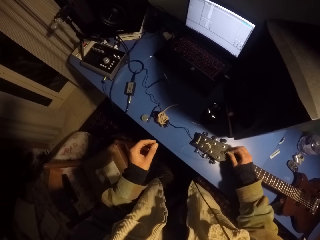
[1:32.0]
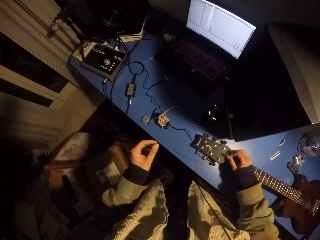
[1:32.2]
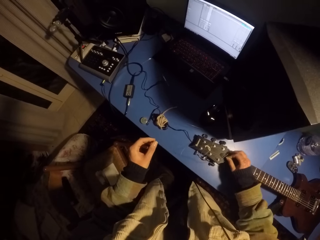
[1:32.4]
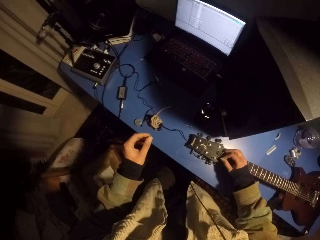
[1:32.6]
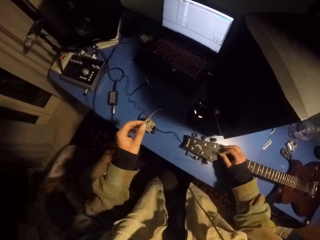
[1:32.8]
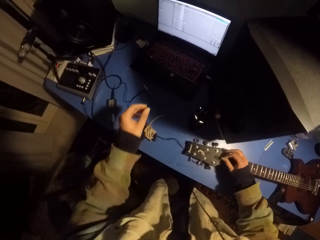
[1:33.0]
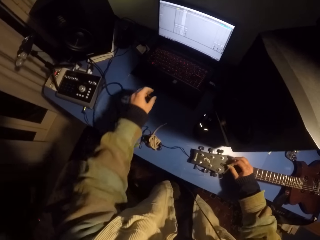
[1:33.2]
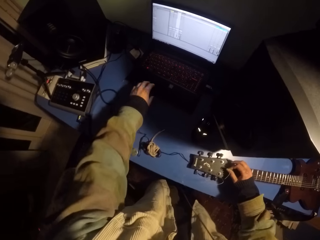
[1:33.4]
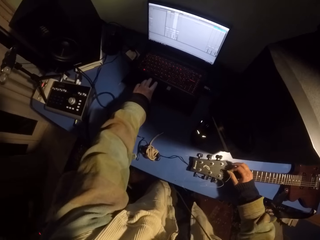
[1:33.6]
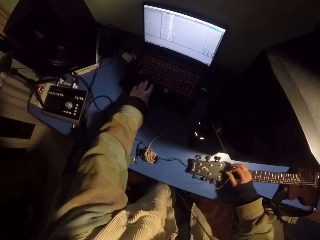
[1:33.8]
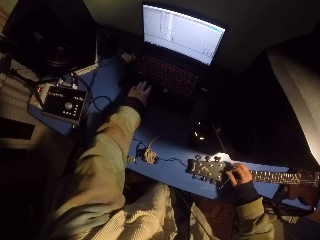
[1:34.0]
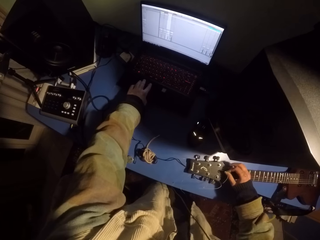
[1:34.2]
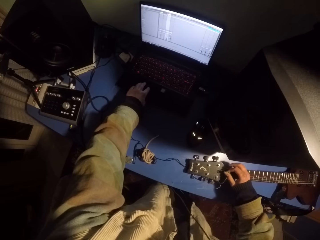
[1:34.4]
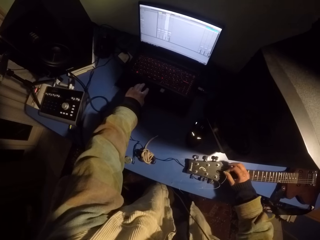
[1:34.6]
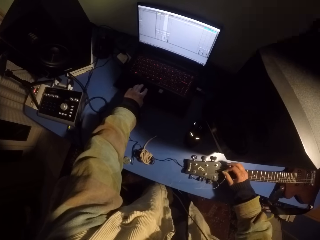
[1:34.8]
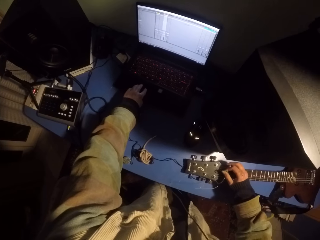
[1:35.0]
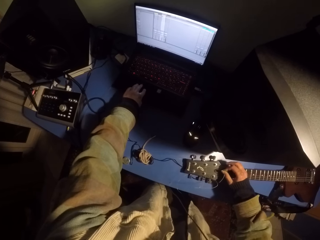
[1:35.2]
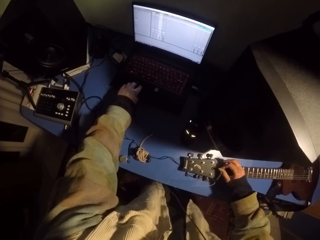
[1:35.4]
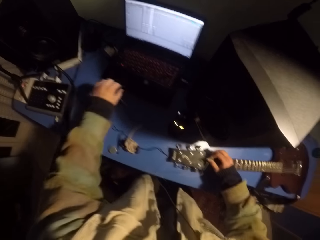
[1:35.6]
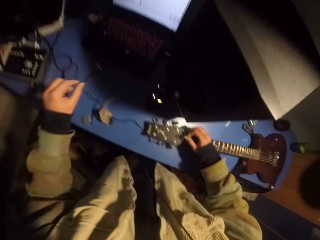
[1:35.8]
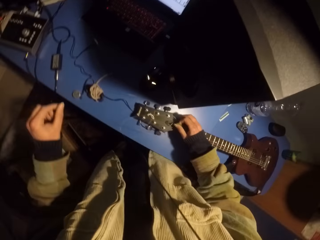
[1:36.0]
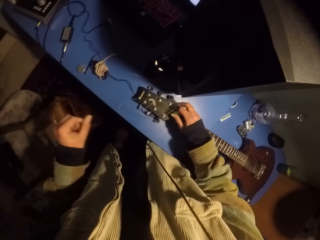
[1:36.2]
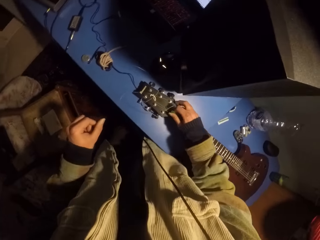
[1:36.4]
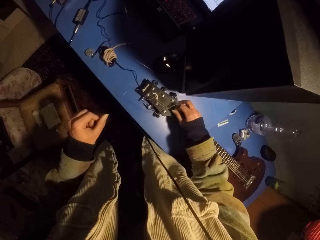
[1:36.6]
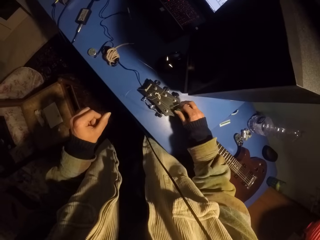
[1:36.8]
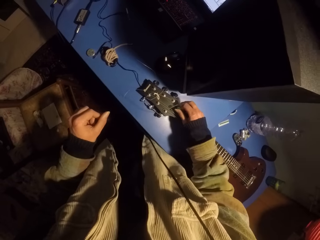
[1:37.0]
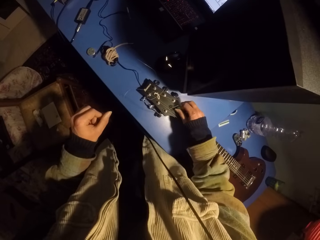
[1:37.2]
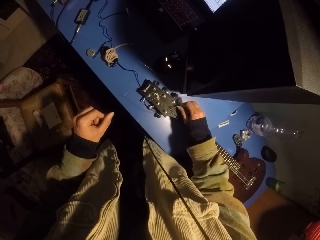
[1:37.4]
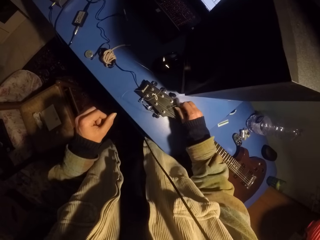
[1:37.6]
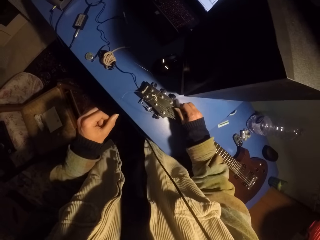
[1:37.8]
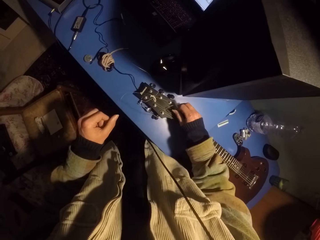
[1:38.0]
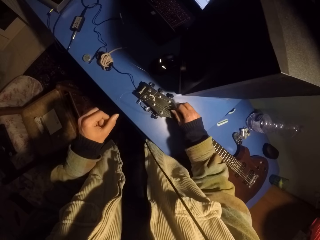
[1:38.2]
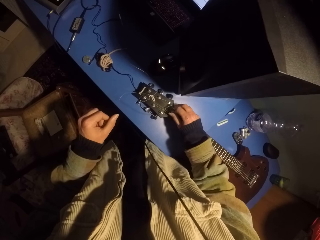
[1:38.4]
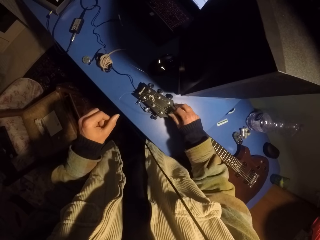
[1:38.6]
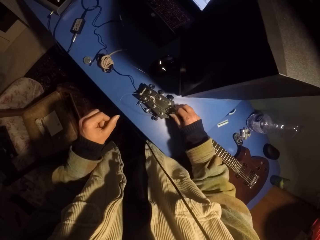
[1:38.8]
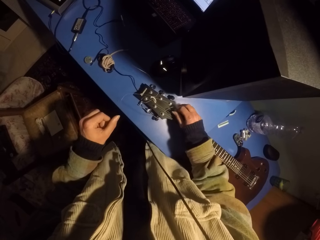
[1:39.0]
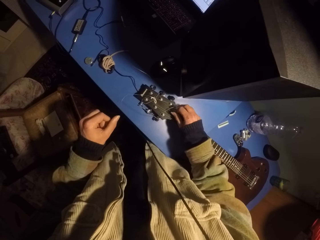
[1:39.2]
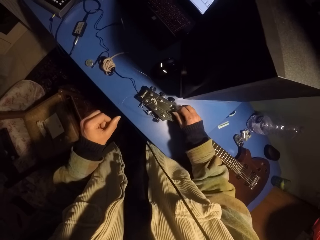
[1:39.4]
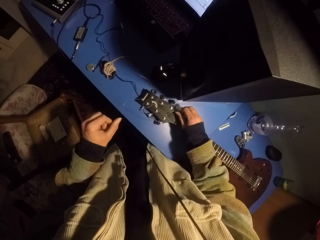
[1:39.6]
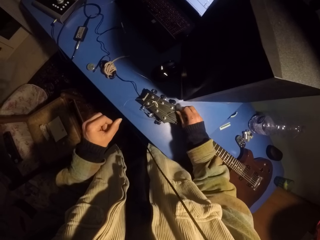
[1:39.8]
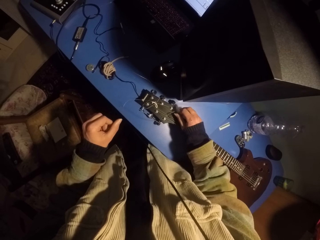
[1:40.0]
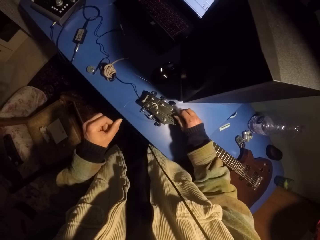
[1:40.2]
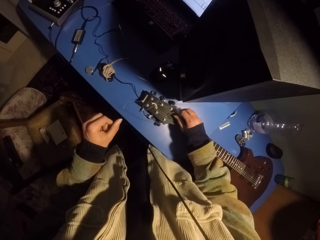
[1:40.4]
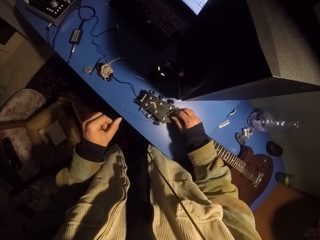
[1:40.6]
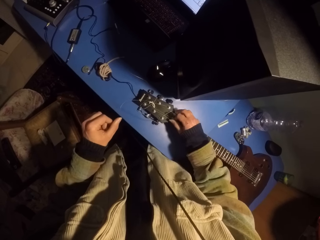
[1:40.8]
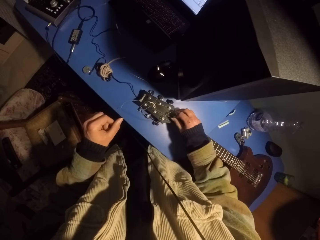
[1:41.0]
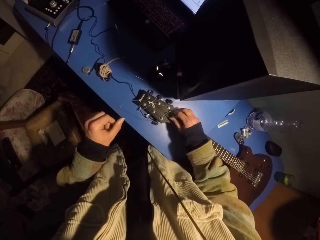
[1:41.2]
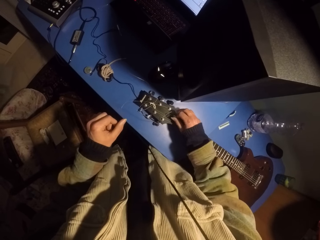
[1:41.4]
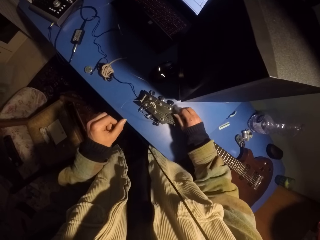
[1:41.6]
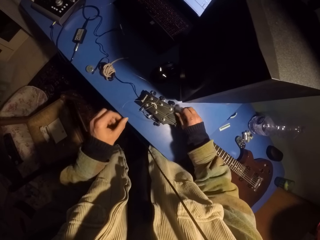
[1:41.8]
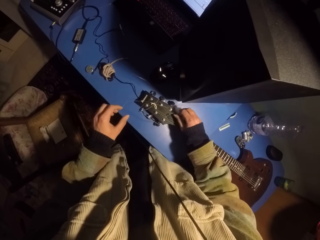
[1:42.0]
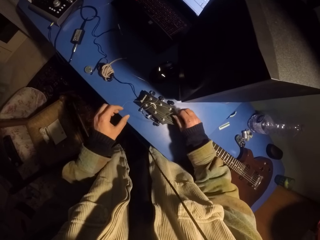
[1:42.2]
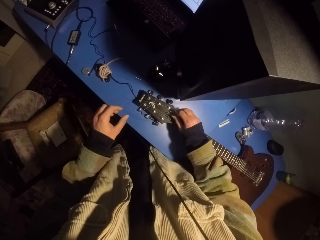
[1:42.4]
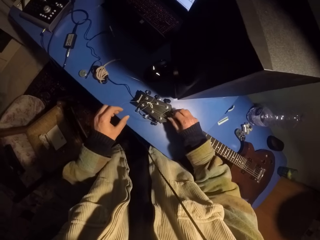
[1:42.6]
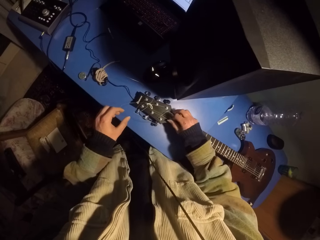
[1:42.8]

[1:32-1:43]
The camera wearer operates the laptop. They play the guitar with a pick.

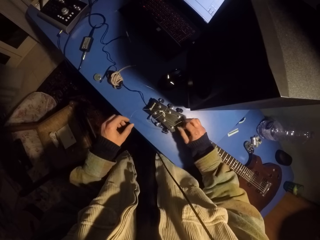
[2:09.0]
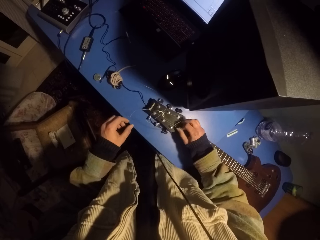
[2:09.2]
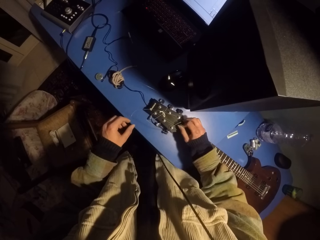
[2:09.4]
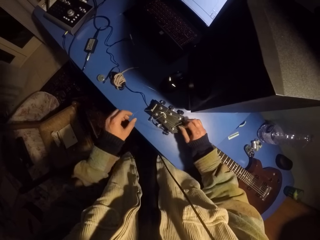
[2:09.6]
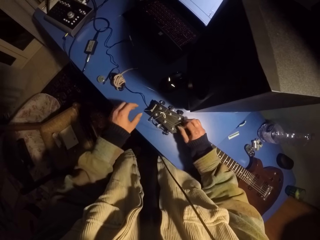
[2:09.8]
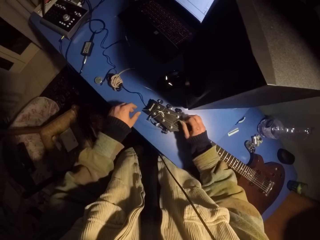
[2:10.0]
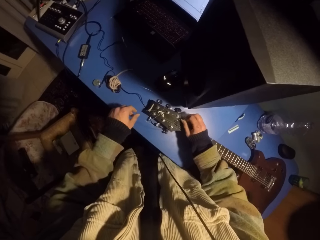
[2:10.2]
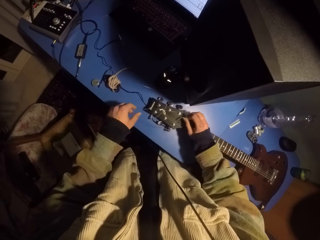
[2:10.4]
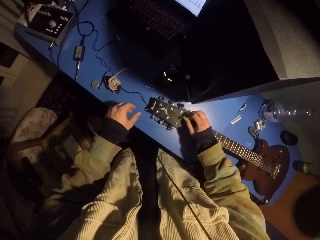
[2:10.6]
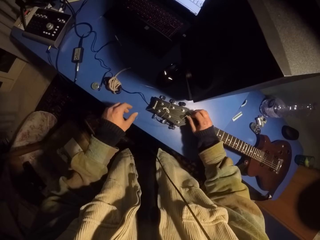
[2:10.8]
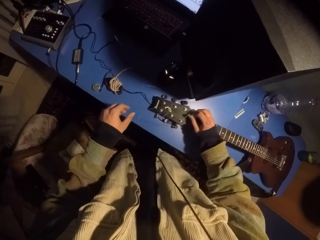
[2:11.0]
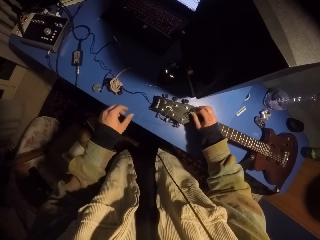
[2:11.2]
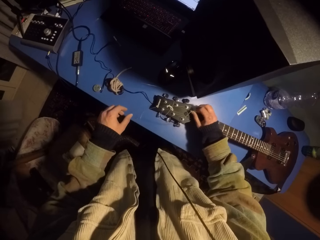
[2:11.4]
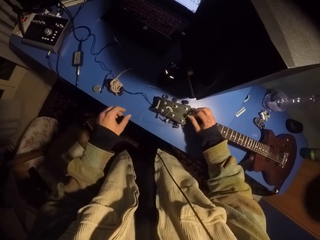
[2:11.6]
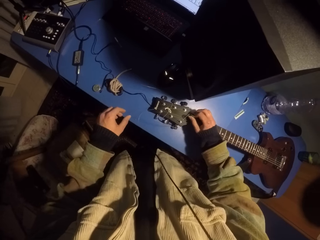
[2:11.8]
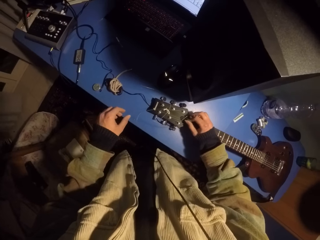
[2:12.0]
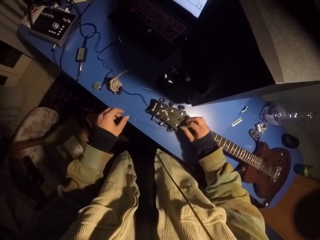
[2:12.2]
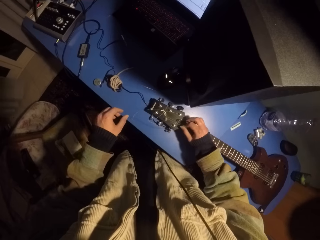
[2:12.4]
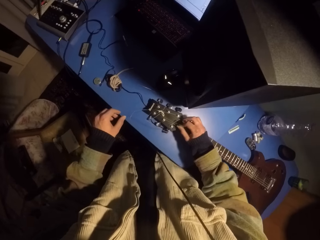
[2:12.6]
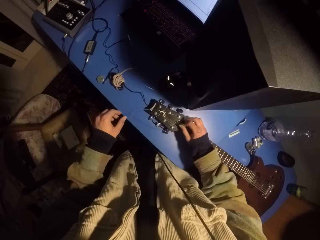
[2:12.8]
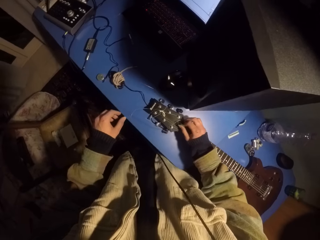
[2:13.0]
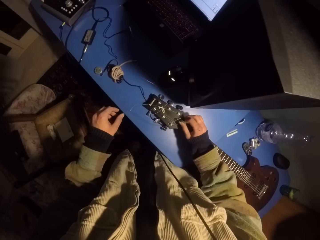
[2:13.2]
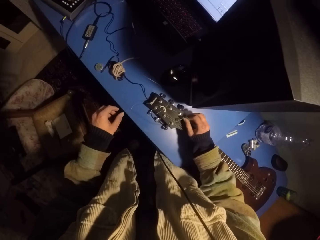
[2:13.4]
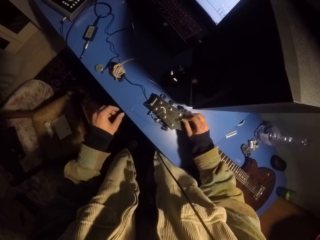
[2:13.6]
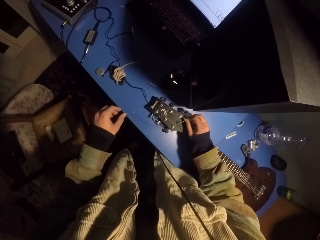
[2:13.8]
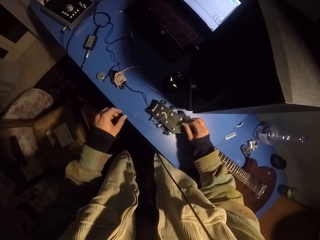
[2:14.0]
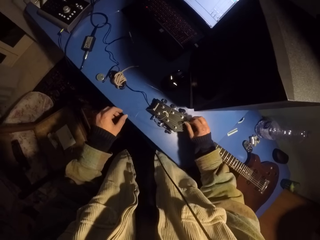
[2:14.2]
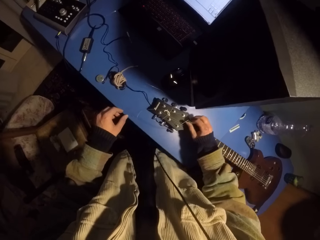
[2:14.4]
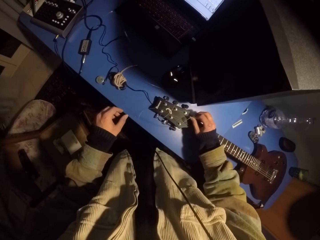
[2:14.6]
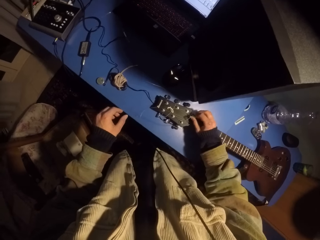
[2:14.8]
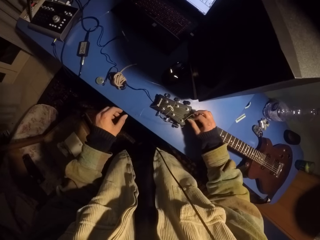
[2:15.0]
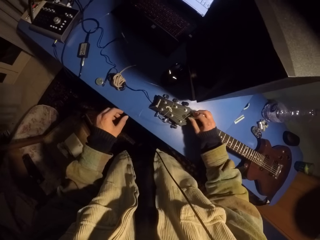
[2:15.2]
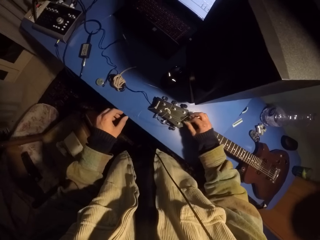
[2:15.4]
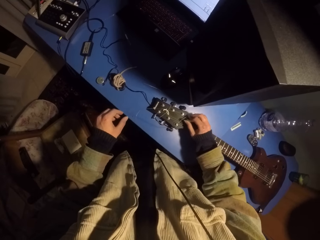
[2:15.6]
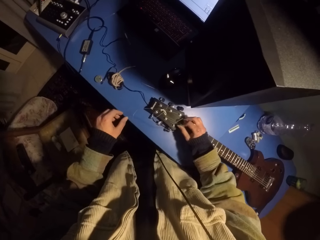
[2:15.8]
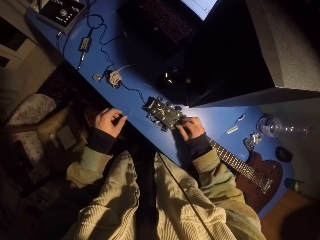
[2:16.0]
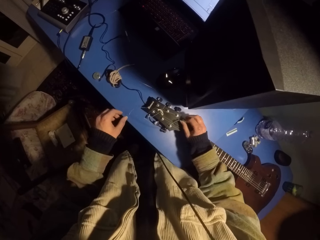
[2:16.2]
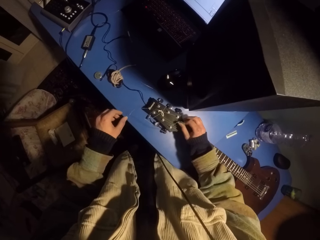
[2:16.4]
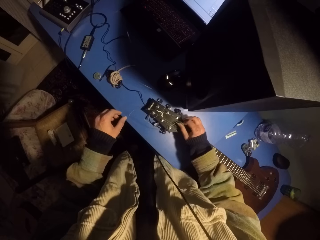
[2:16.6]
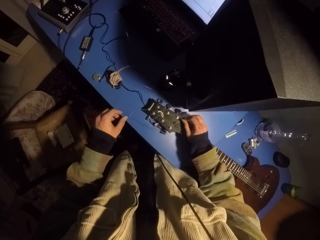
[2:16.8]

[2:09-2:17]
The camera wearer touches a guitar string. They play the guitar with a pick.

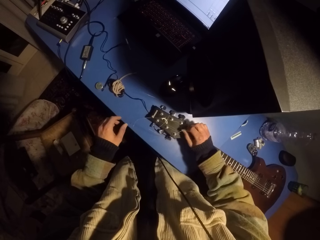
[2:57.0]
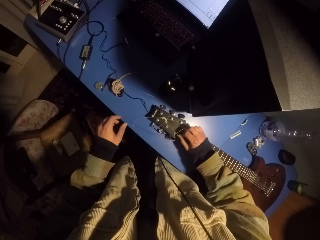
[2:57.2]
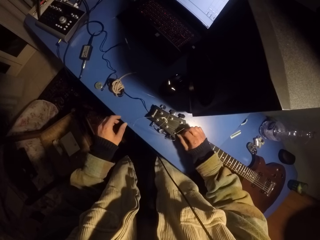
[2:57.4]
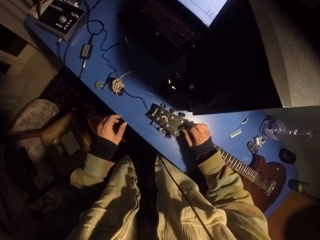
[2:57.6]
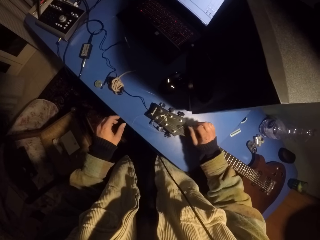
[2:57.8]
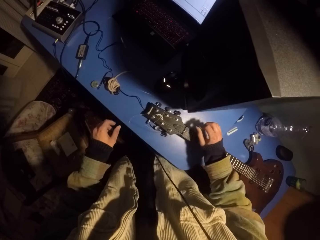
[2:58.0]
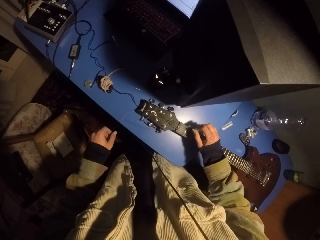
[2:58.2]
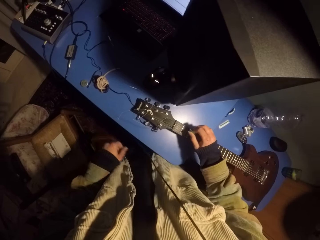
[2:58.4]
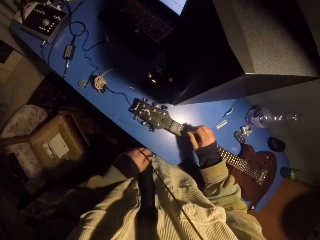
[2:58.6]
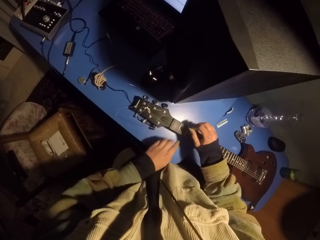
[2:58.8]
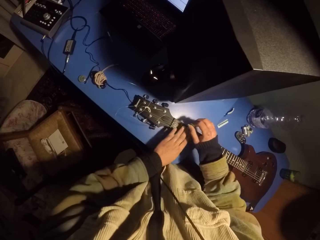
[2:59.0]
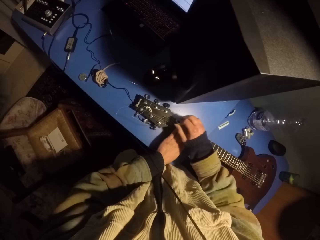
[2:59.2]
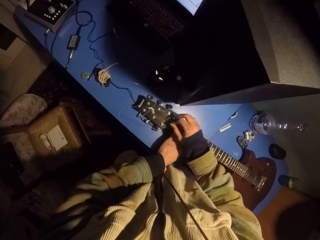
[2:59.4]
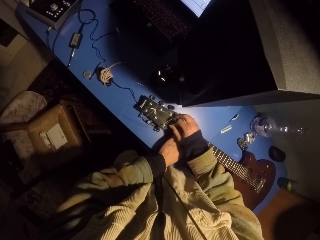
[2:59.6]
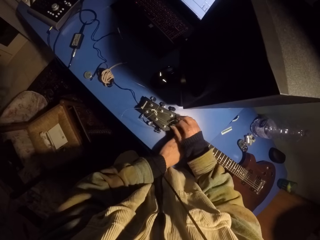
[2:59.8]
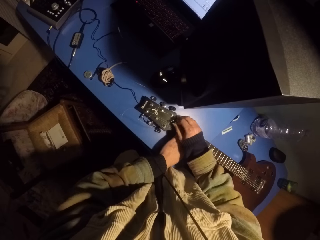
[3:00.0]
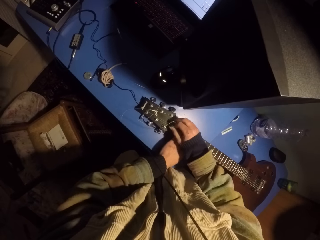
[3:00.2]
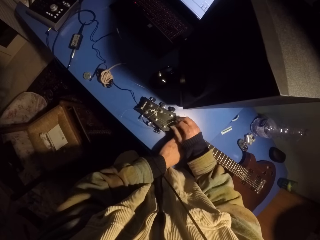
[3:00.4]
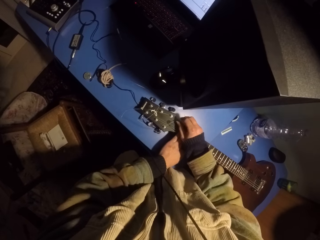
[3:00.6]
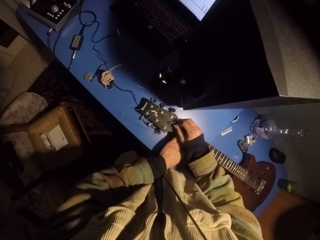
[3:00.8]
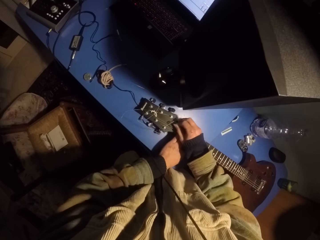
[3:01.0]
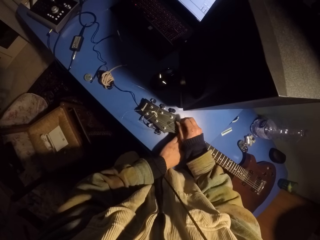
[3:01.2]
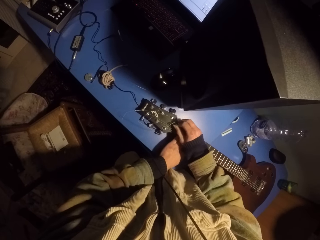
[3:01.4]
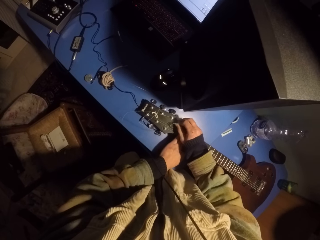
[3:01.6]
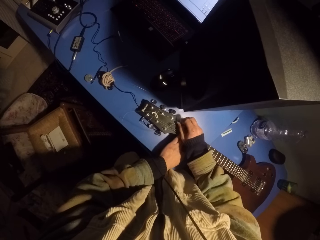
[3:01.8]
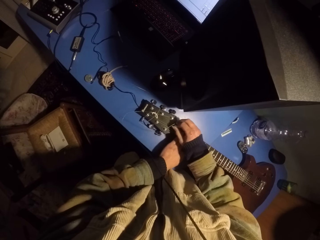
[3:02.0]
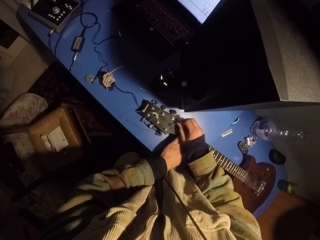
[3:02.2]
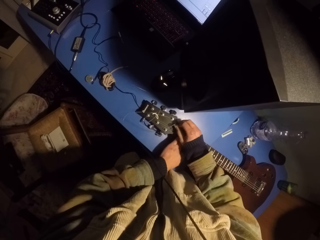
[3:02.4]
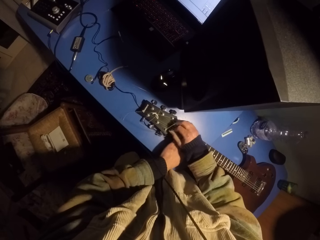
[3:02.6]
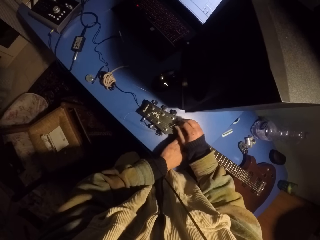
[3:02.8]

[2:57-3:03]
The camera wearer holds the guitar. They place a hand on the guitar neck. They pluck guitar strings with a pick.
